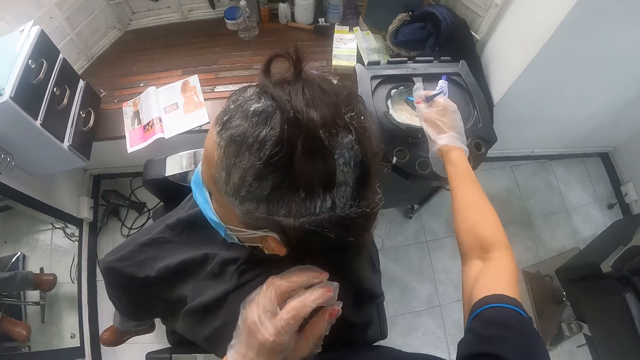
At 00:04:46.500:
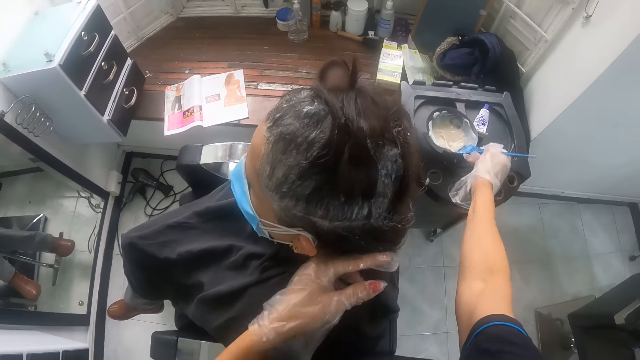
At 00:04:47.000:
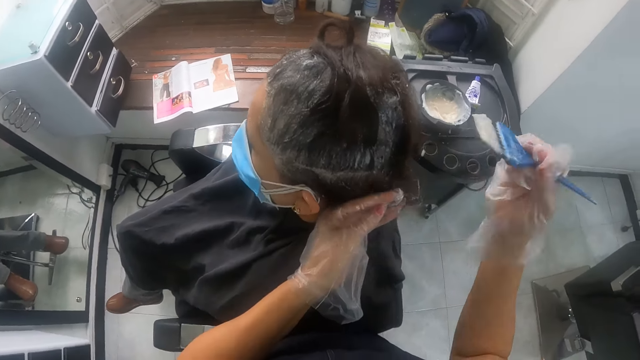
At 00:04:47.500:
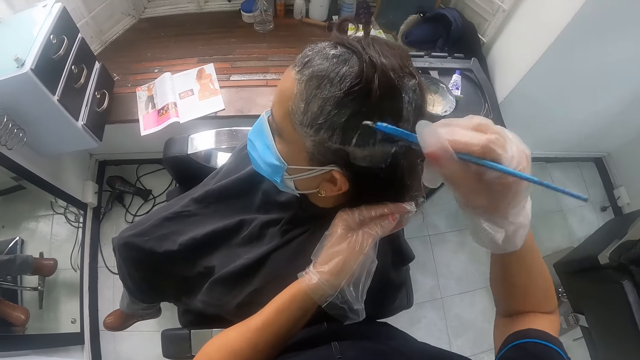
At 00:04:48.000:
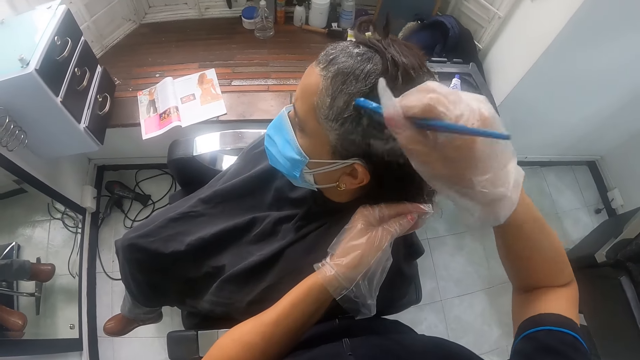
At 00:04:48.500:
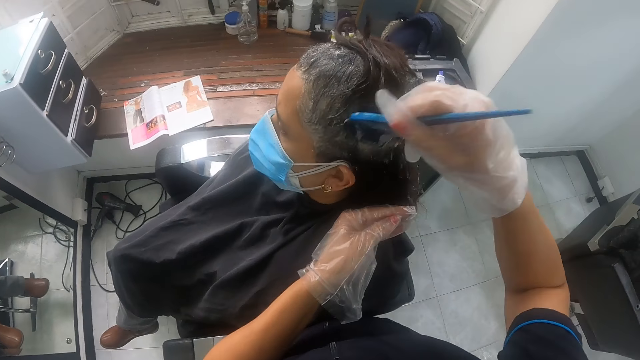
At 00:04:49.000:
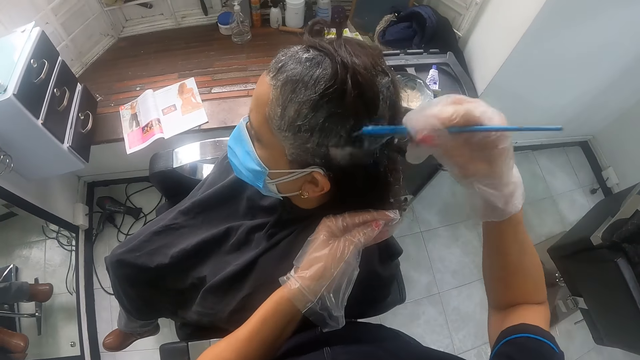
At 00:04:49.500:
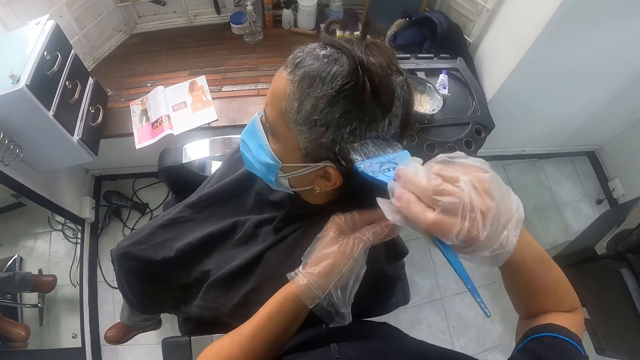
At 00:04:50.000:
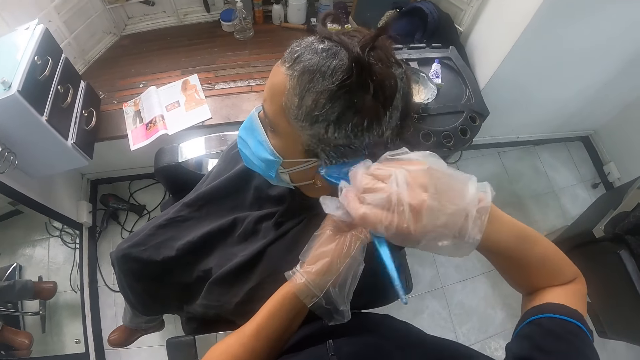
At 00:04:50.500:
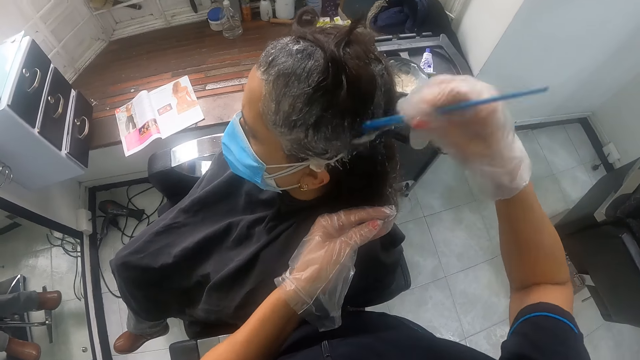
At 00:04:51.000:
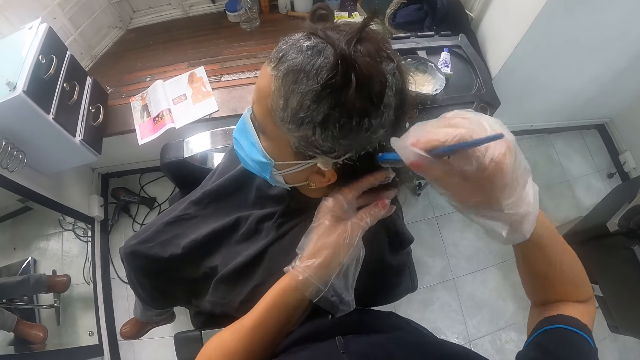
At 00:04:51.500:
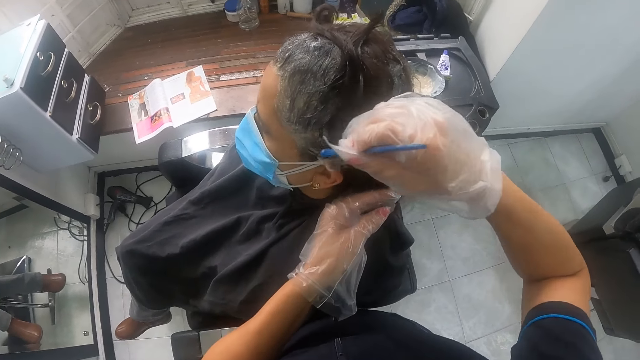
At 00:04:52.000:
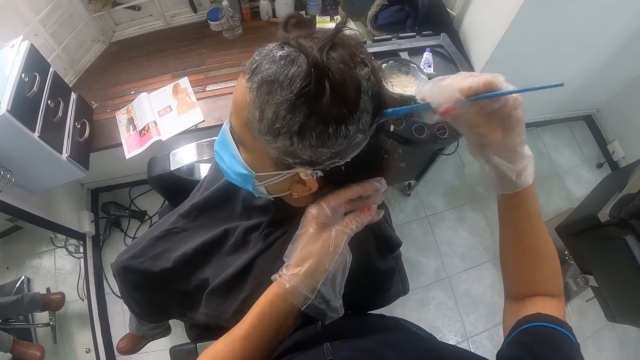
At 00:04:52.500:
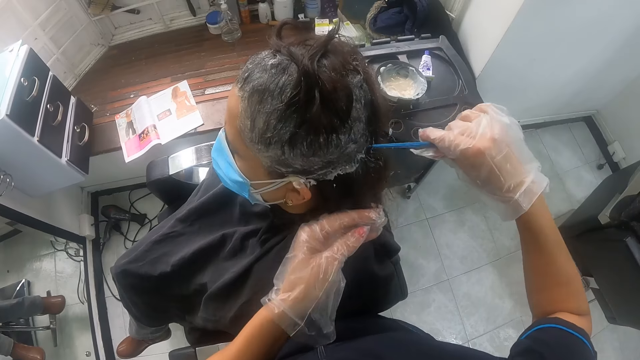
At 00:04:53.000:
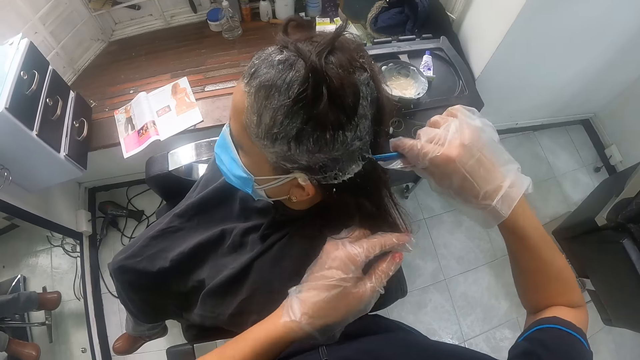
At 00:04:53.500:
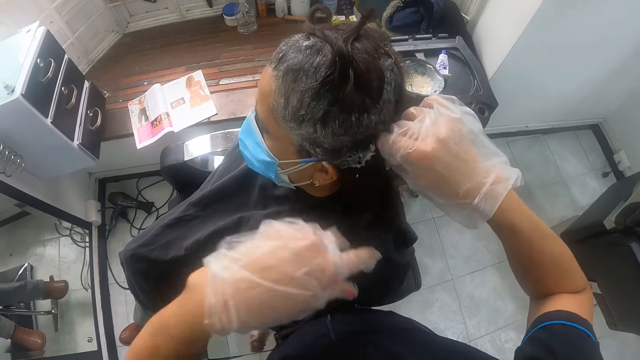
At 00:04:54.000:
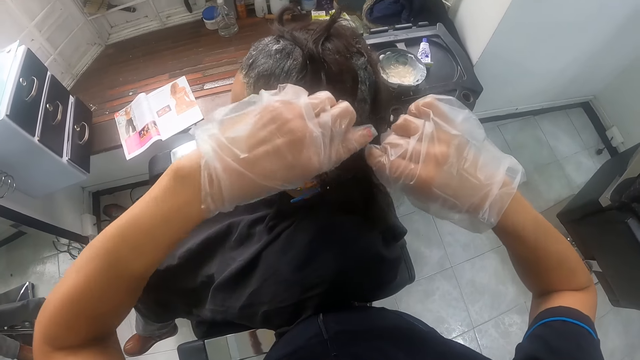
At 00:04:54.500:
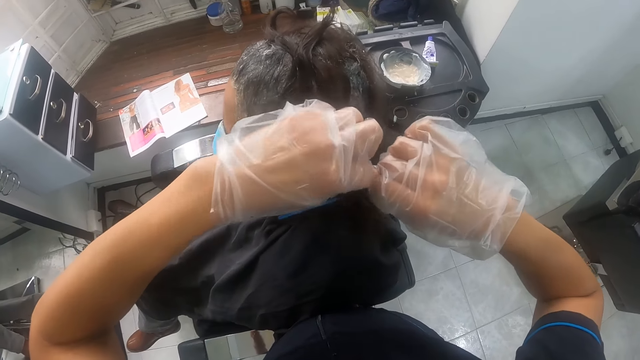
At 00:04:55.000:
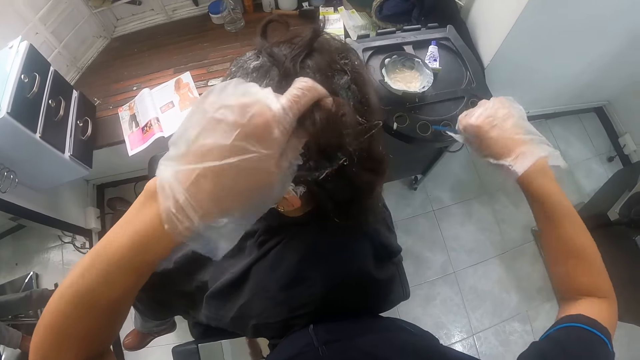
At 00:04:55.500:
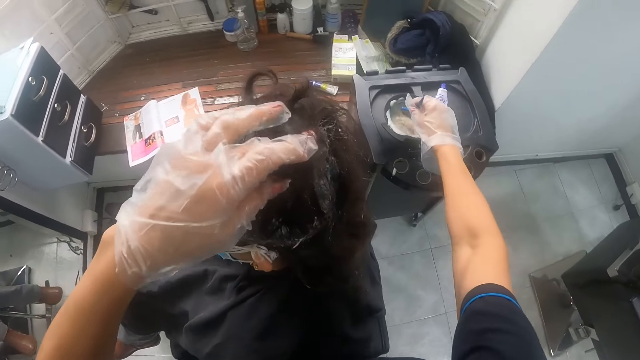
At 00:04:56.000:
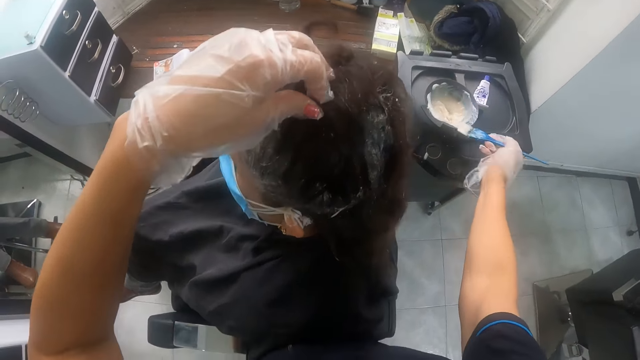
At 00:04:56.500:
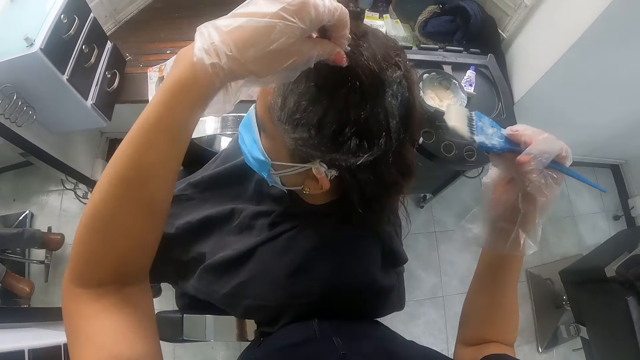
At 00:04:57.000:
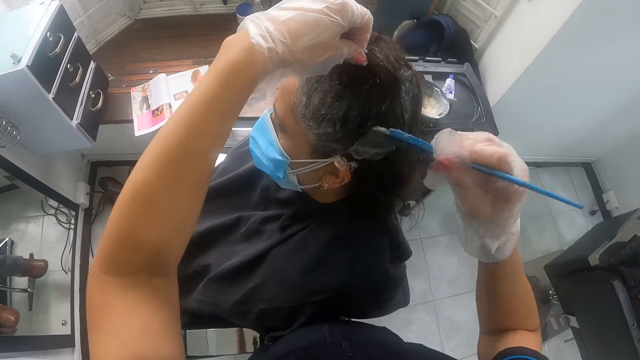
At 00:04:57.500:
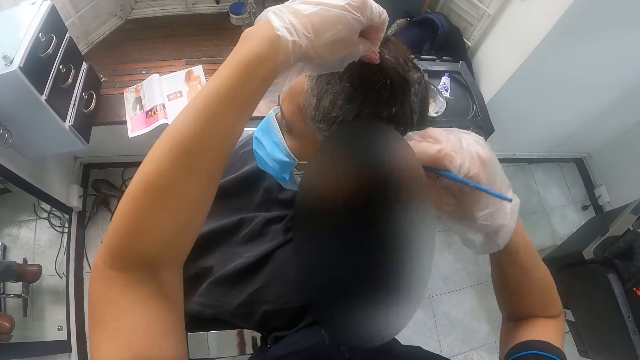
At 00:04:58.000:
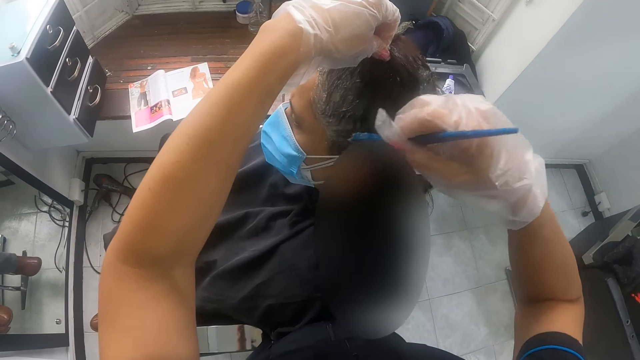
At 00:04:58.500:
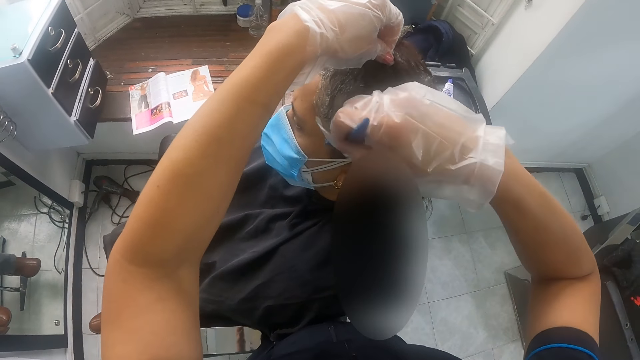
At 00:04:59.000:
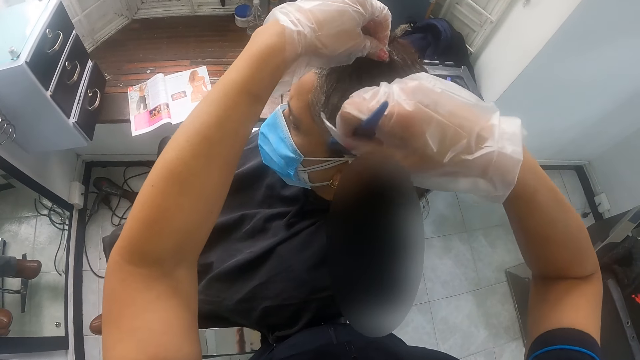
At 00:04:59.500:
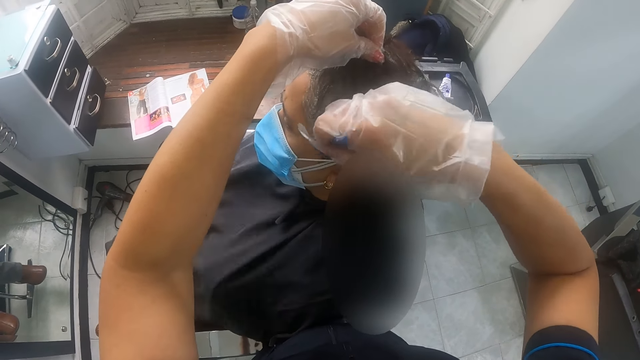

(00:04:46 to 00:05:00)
The camera wearer dips the hairbrush in her gloved right hand in the mixing bowl or tin of relaxer. She scoops off excess hair relaxer on the tin. She applies relaxer to the woman's hair with the hairbrush in her gloved right hand. She parts the woman's hair with the tail of the hairbrush in her right hand. She holds up the woman's hair with her gloved left hand. She dips the hairbrush in her gloved right hand in the mixing bowl of relaxer. She scoops off excess hair relaxer on the tin. She applies relaxer to the woman's hair with the hairbrush in her gloved right hand.

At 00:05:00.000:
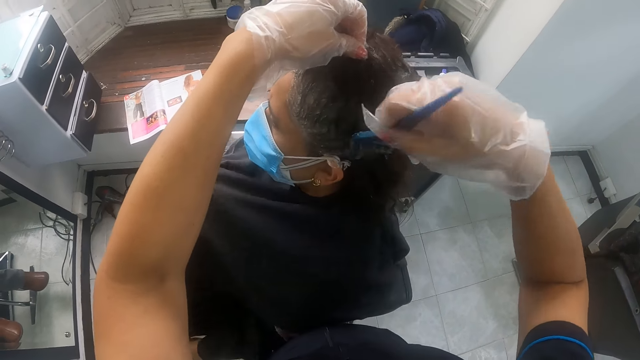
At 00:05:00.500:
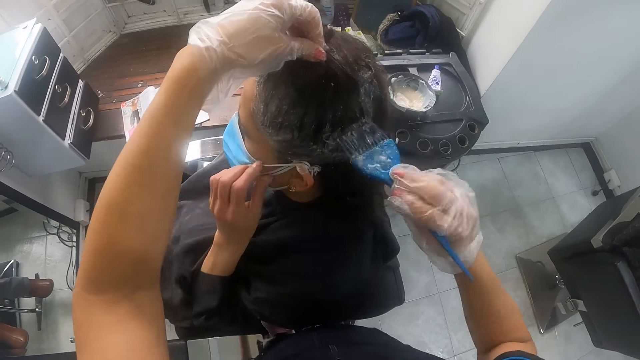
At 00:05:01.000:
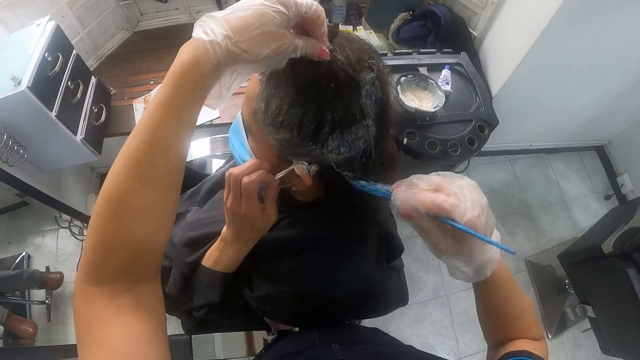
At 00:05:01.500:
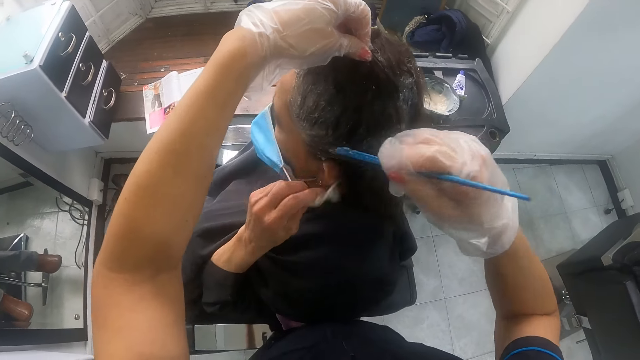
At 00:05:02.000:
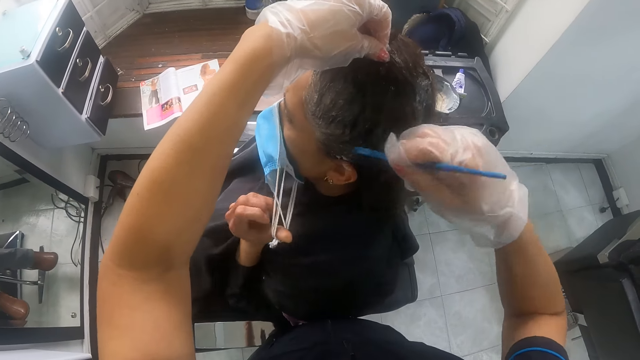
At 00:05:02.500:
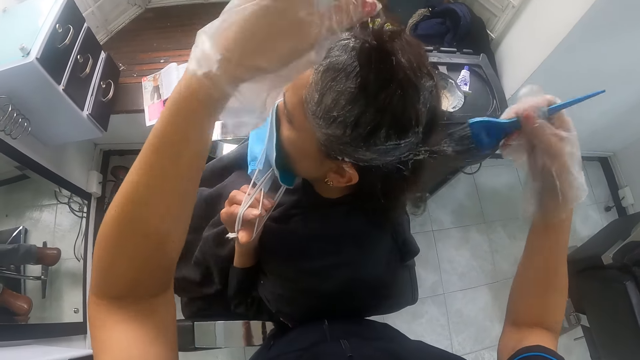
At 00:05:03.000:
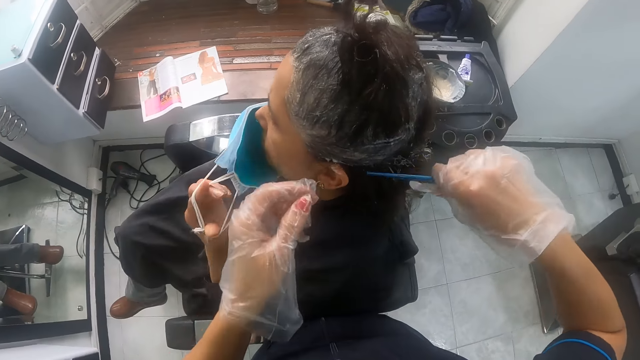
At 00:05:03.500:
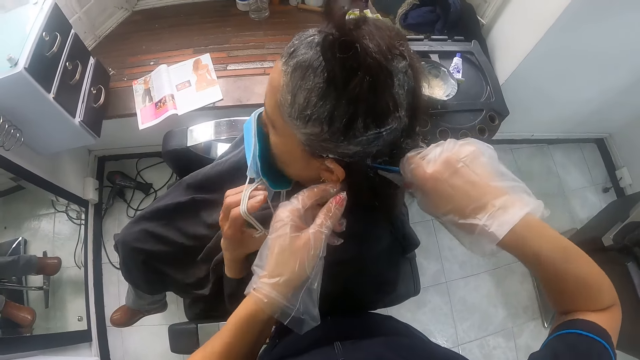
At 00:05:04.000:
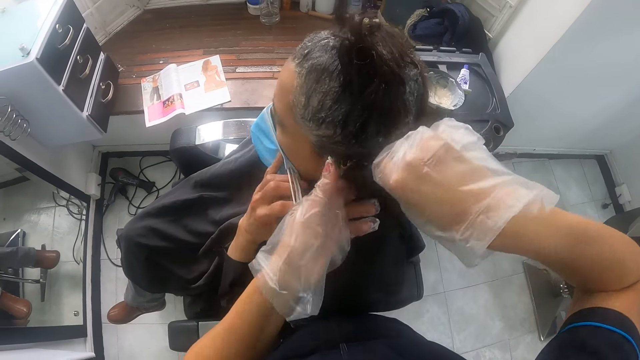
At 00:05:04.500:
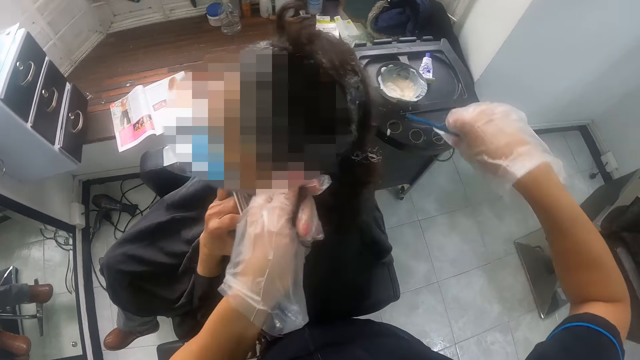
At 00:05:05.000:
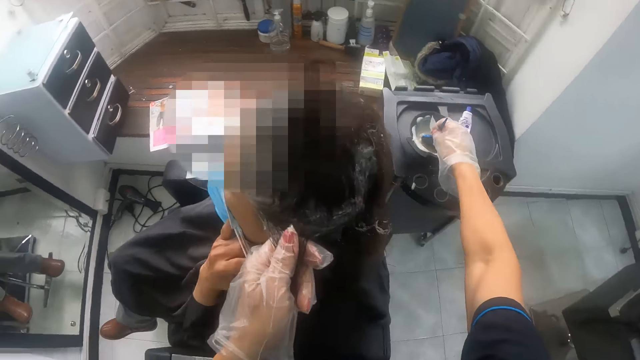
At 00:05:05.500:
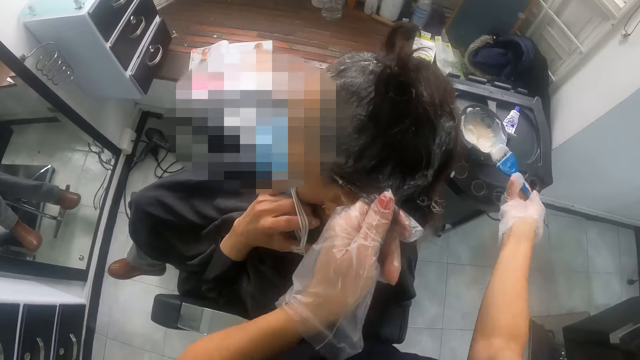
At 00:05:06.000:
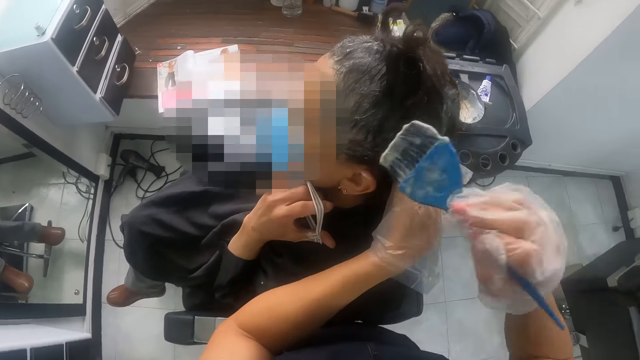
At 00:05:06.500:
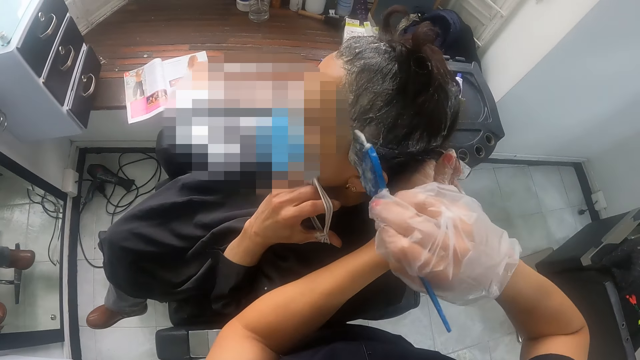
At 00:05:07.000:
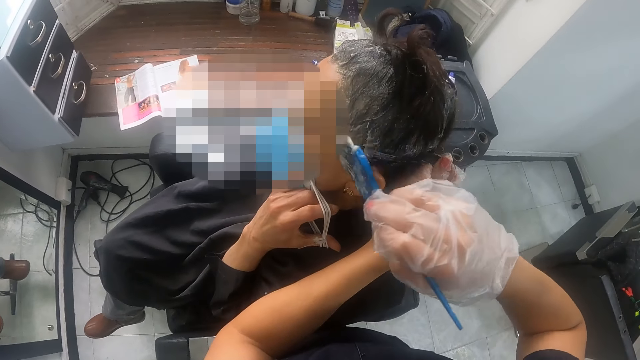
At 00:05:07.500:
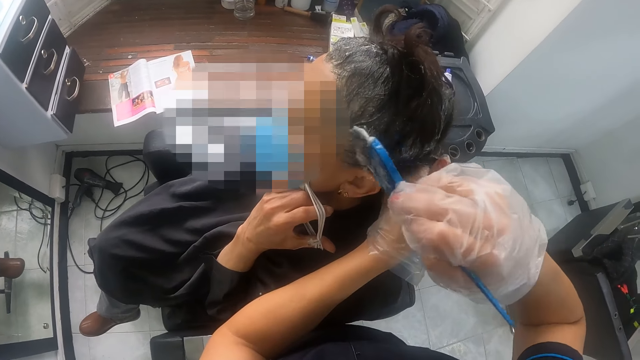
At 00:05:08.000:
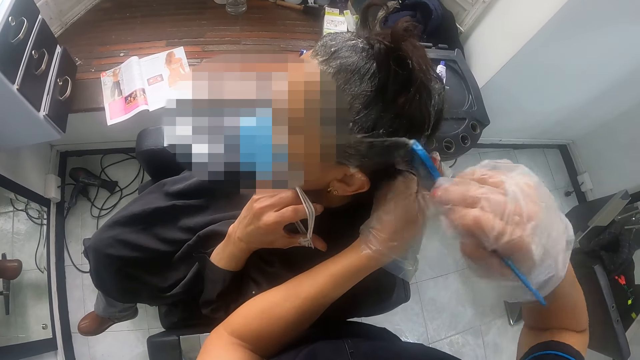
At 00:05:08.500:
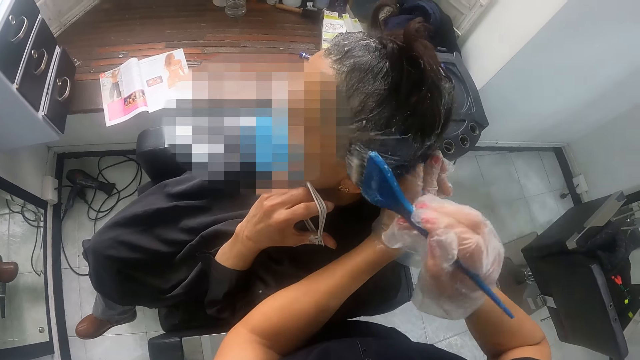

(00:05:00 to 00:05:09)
The woman removes the strings of the masks from her left ear with her left hand. The camera wearer parts the woman's hair with the tail of the hairbrush in her right hand. The woman holds the masks on her face with her left hand. The camera wearer holds the woman's hair with her gloved left hand. She dips the hairbrush in her gloved right hand in the mixing bowl or tin of relaxer. She scoops off excess hair relaxer on the tin. She applies relaxer to the woman's hair with the hairbrush in her gloved right hand.
